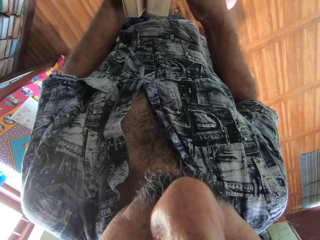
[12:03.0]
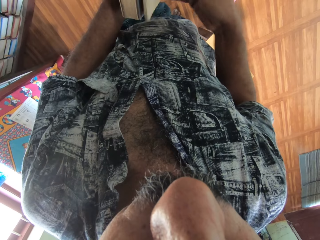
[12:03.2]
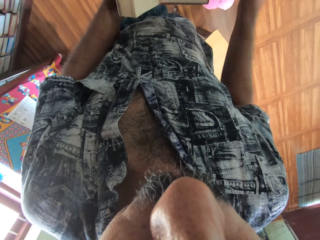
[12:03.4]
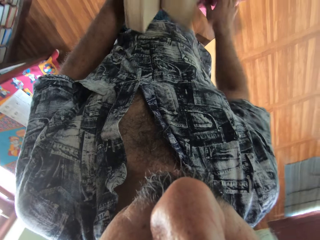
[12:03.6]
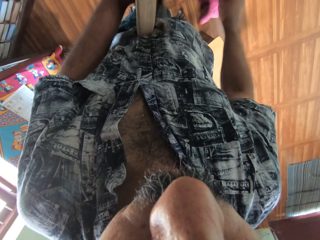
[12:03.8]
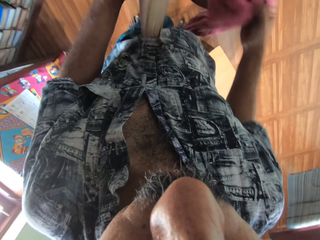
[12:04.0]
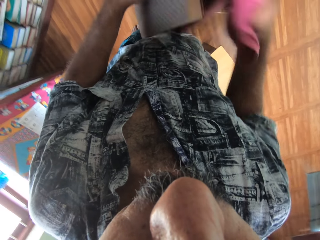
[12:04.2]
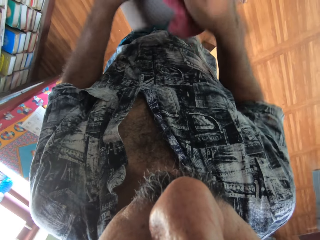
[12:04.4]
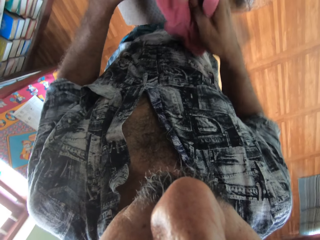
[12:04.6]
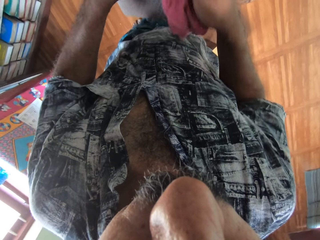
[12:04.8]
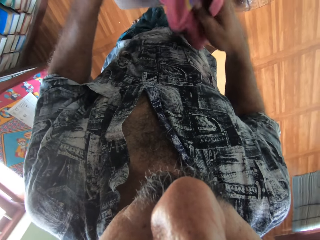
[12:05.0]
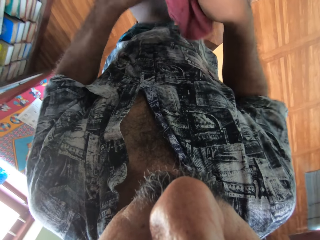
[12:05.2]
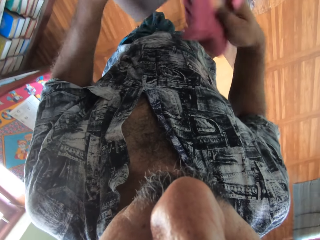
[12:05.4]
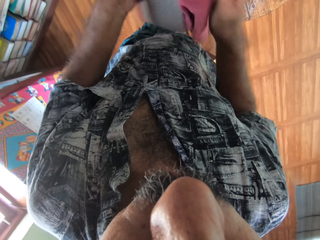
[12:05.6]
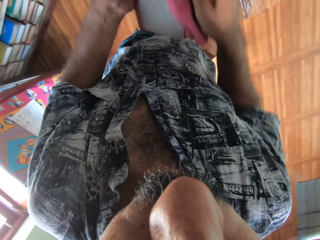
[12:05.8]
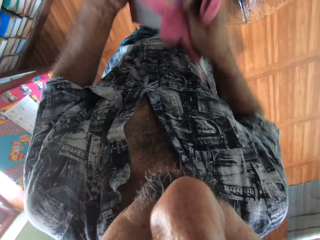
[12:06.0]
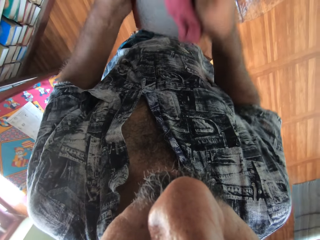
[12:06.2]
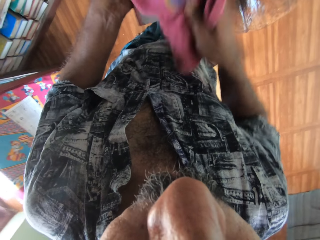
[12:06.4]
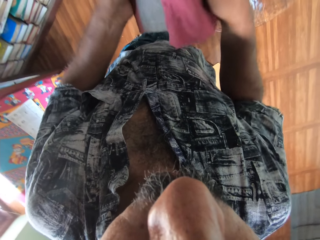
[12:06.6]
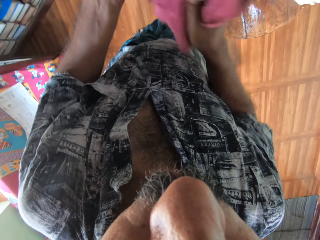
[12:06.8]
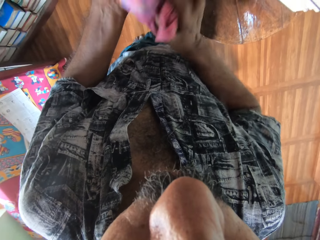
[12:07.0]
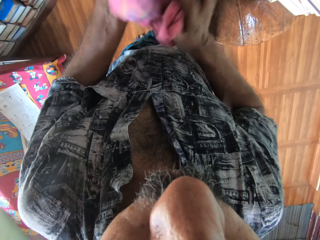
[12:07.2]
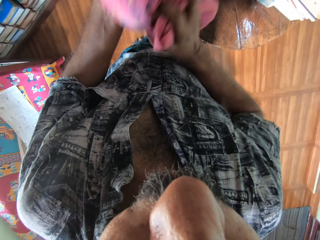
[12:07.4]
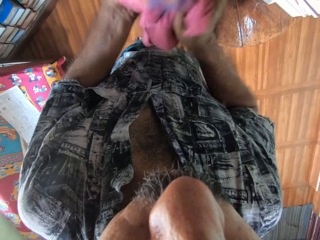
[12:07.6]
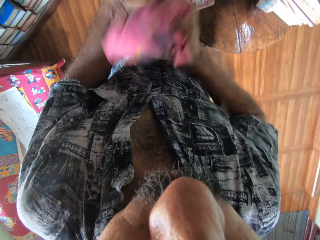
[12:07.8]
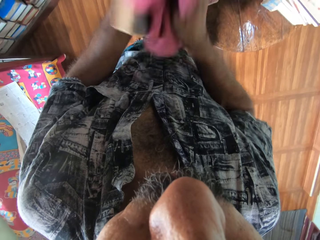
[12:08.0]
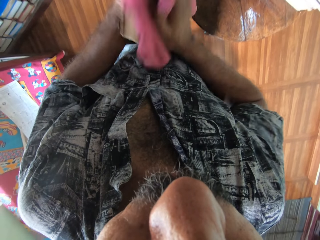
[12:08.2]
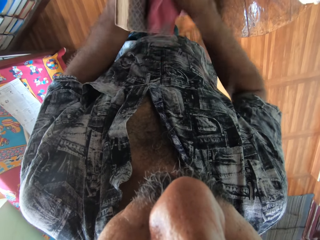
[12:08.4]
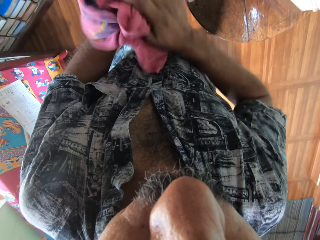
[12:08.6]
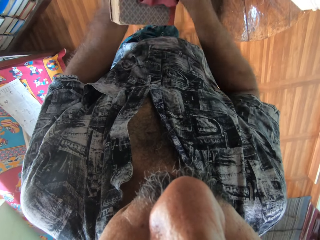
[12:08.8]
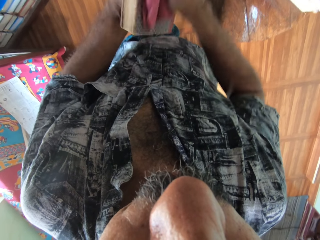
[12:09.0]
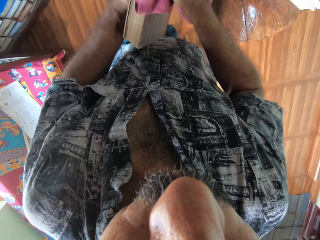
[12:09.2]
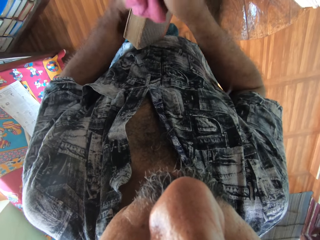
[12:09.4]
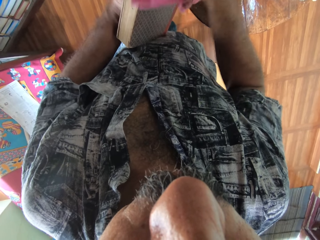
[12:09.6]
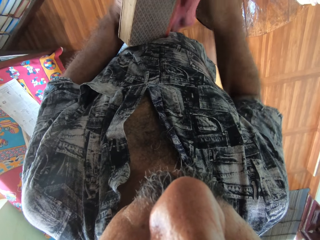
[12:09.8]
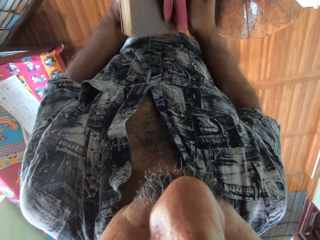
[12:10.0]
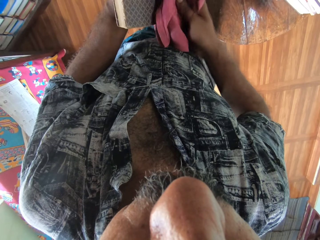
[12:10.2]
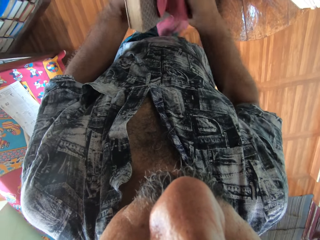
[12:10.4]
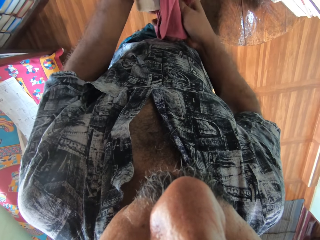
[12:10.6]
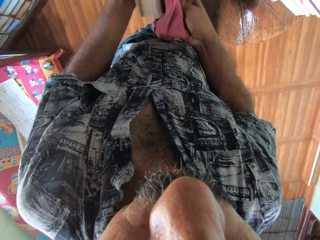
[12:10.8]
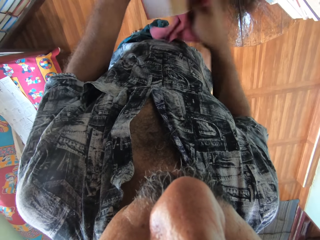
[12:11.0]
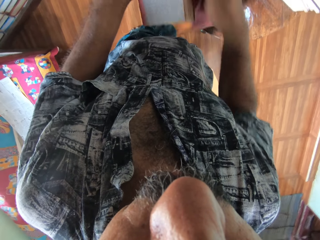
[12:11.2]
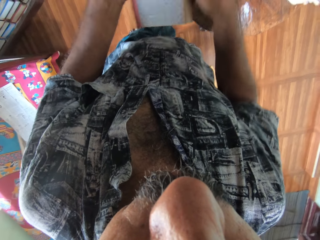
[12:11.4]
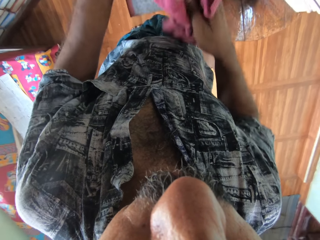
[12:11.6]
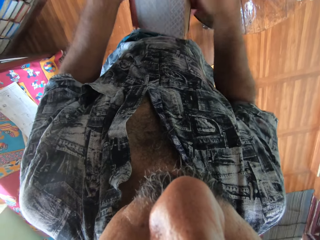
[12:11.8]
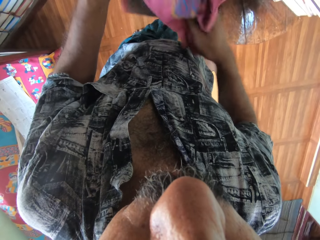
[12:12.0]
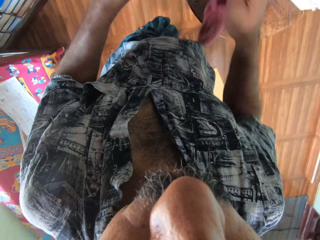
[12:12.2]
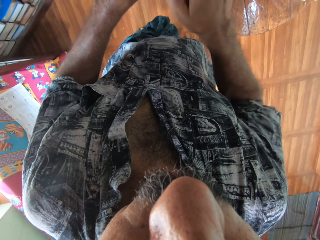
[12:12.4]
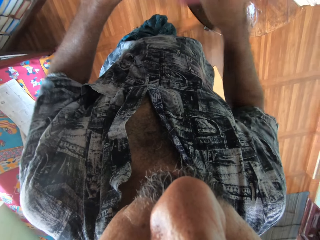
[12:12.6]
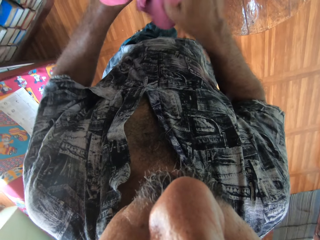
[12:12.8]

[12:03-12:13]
The camera wearer closes the book in his hands. He picks up the napkin from the table with his right hand. He cleans the book in his left hand with the napkin in his right hand.

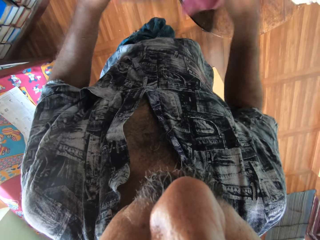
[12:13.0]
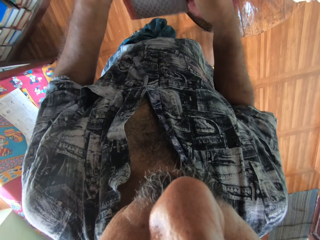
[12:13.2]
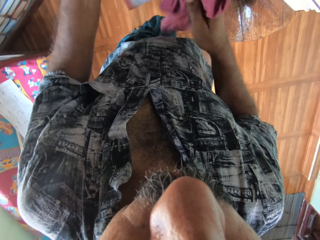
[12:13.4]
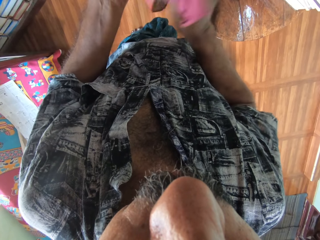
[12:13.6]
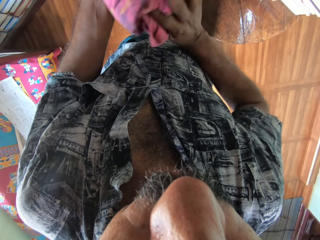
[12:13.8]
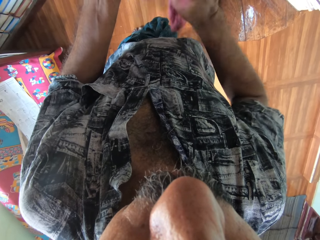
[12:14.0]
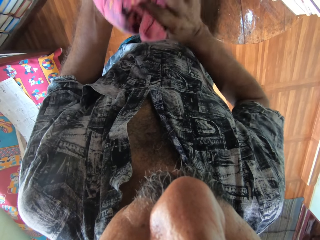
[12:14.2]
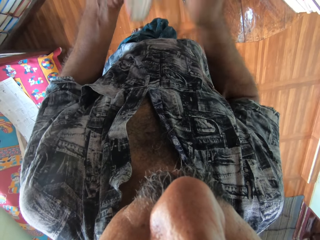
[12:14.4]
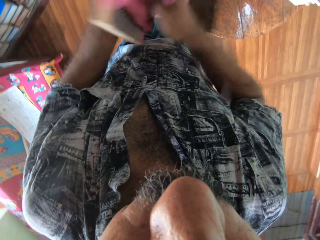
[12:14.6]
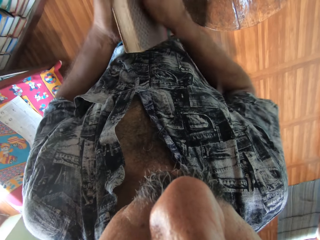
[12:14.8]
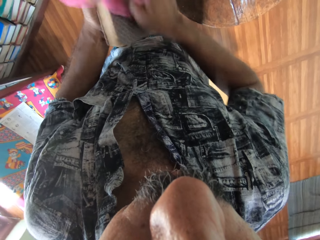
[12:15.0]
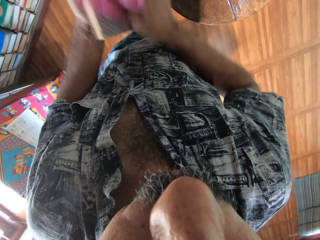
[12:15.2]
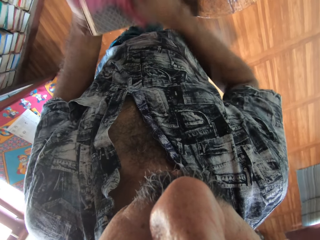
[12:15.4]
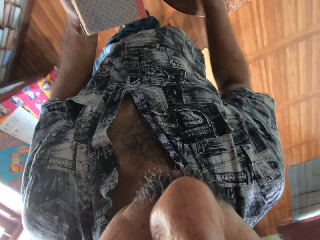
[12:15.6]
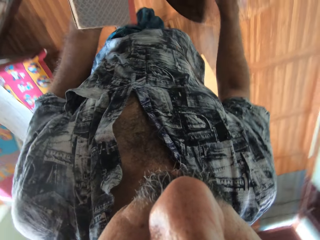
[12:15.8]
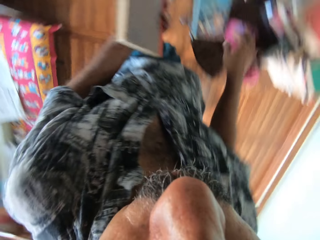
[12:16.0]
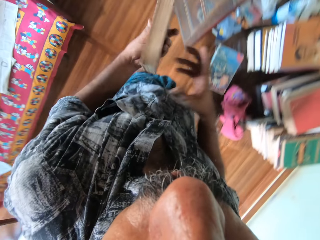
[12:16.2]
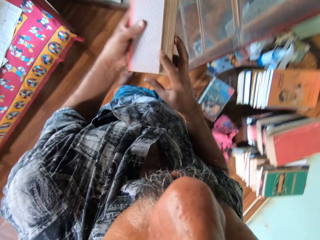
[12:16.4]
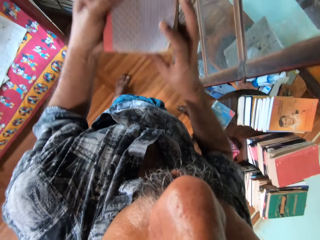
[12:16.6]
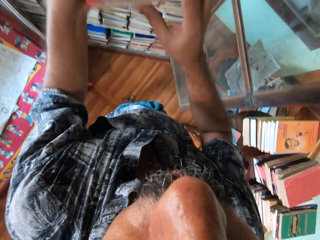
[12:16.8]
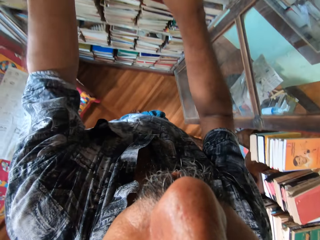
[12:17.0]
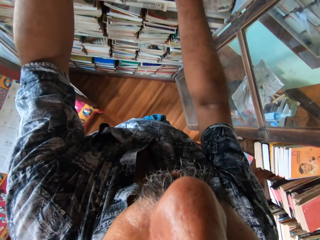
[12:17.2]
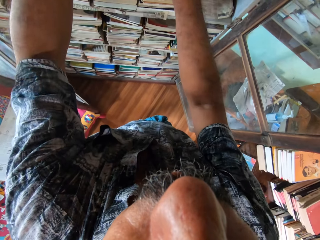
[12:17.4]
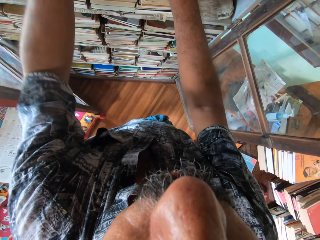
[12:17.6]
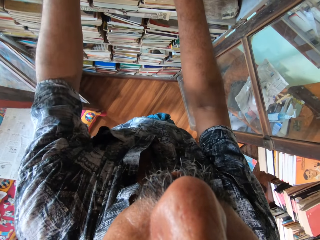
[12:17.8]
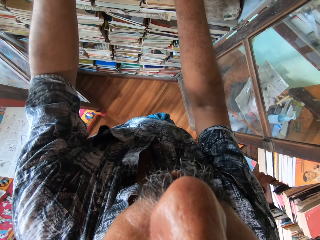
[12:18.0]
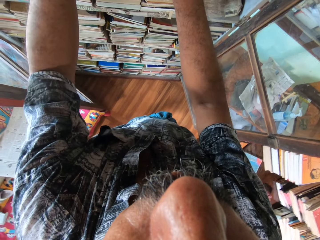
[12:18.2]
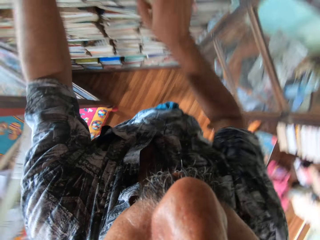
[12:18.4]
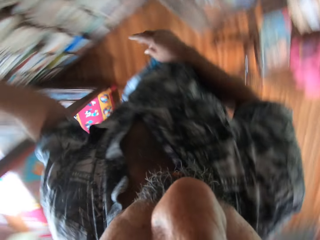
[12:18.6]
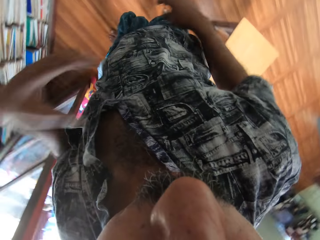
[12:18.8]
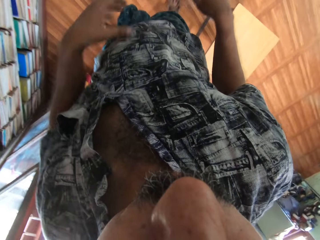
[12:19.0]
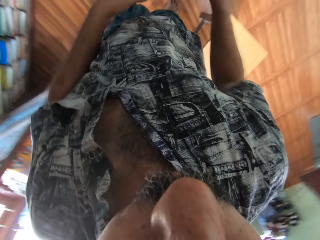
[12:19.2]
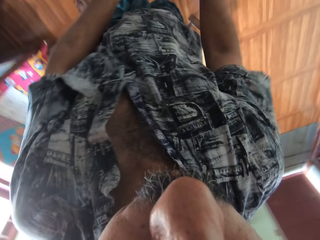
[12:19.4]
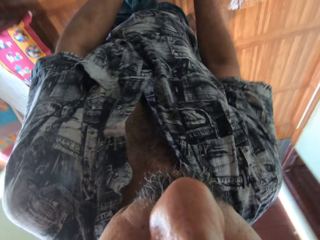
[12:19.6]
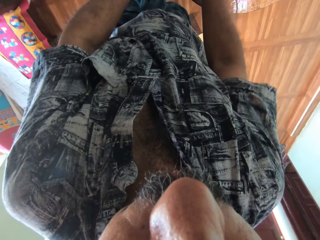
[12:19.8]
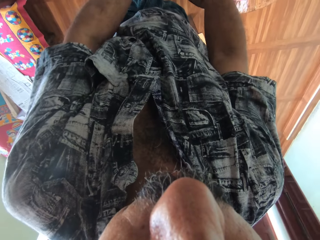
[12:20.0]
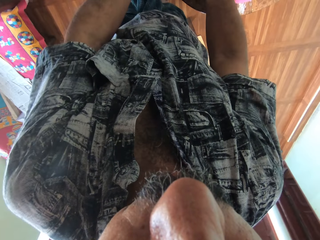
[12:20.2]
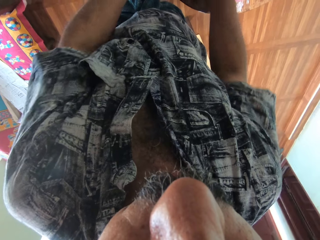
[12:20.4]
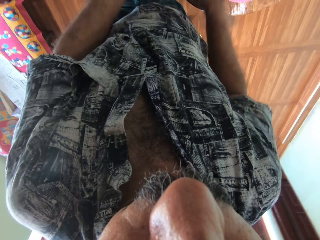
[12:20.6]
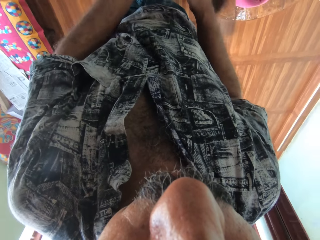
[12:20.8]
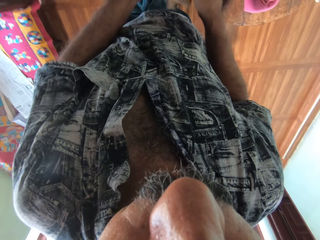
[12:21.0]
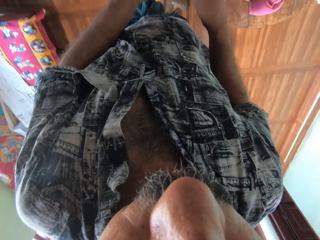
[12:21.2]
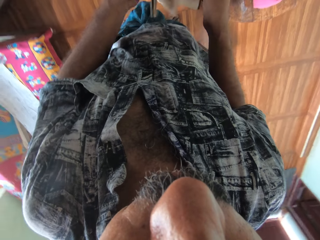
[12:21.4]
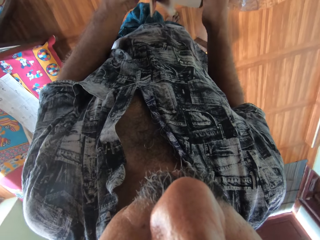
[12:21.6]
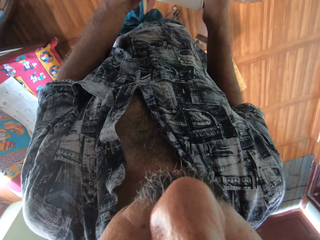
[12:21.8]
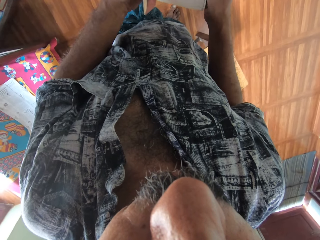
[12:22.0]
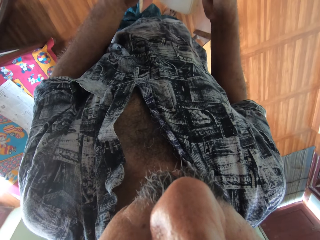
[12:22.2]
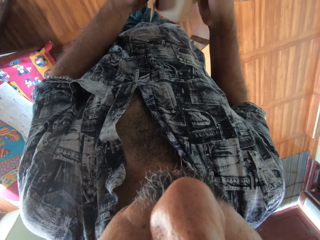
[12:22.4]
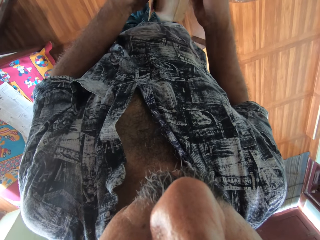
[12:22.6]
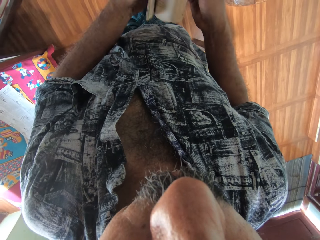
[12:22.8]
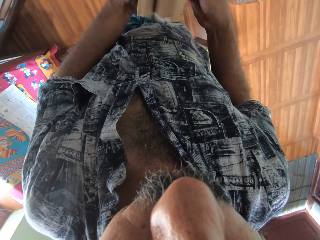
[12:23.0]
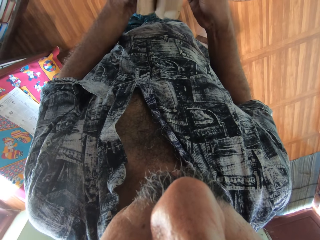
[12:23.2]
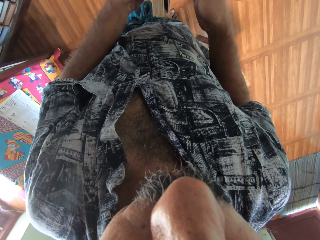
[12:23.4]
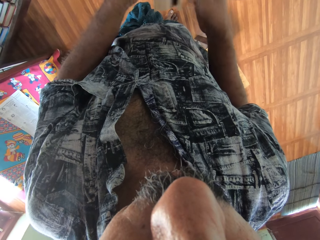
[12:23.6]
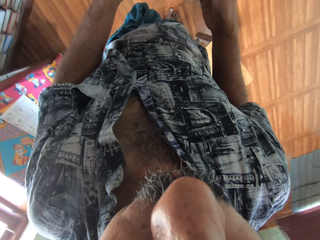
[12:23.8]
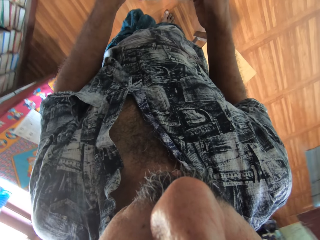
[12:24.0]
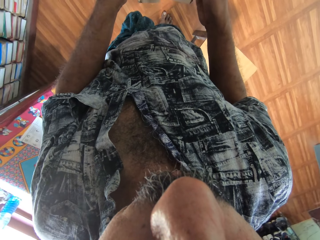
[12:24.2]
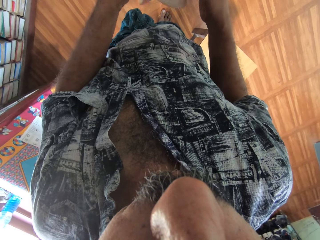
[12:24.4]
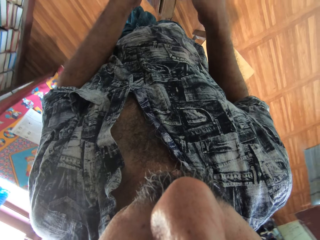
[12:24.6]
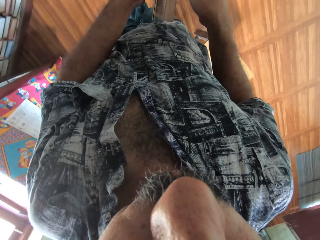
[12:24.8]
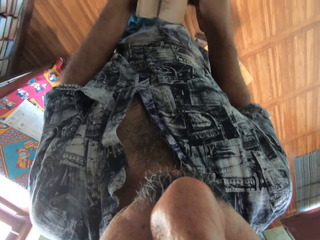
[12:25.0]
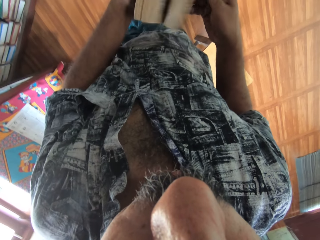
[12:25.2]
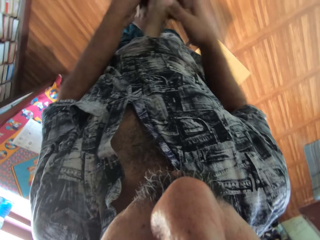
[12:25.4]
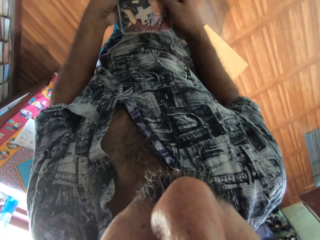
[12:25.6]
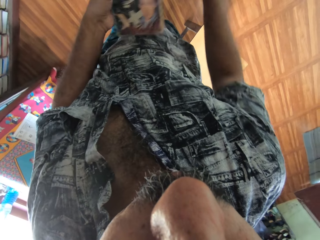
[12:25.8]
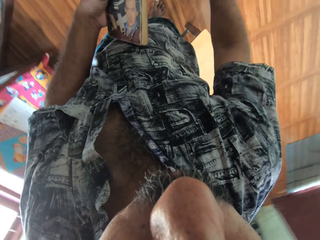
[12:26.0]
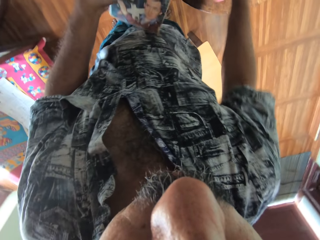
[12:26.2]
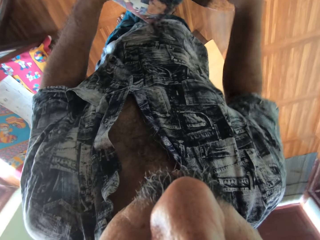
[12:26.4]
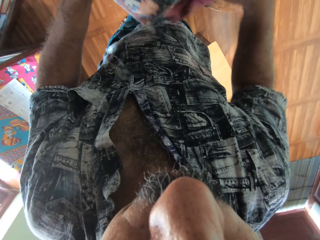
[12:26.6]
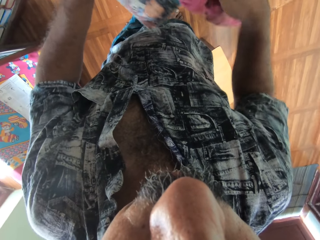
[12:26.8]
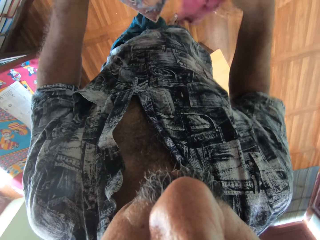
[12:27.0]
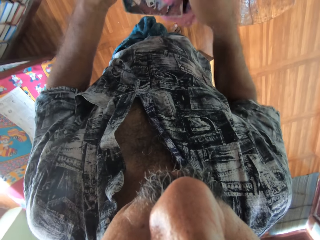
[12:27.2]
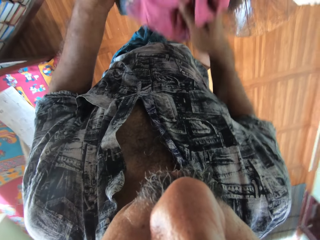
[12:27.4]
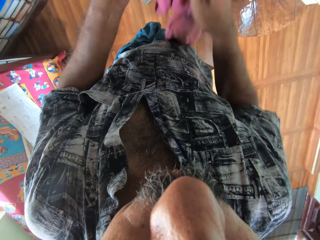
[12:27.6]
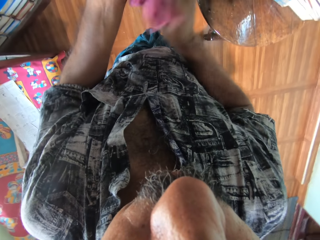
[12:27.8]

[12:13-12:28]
The camera wearer drops the napkin in his left hand on the table. He holds the book in his hands. He places the book in the cabinet. He flips the pages of a book in his hands. He picks up the book. He turns the book in his hands. He holds the book with his left hand. He picks up the napkin from the table with his right hand. He cleans the book in his left hand with the napkin in his right hand.
